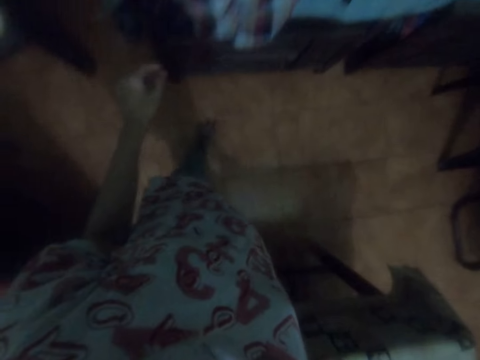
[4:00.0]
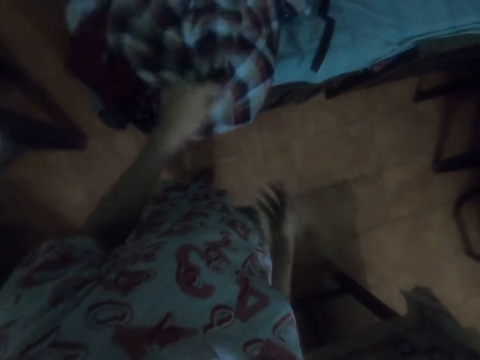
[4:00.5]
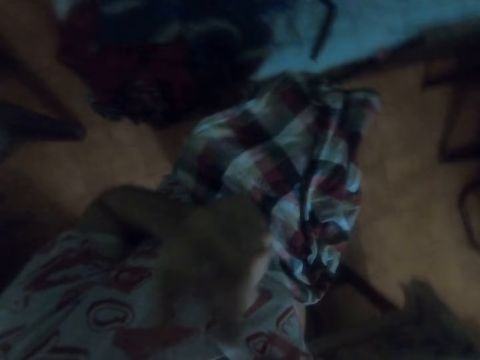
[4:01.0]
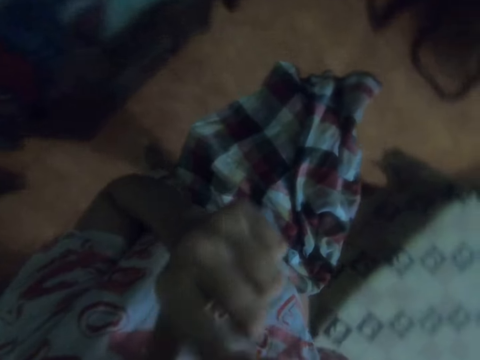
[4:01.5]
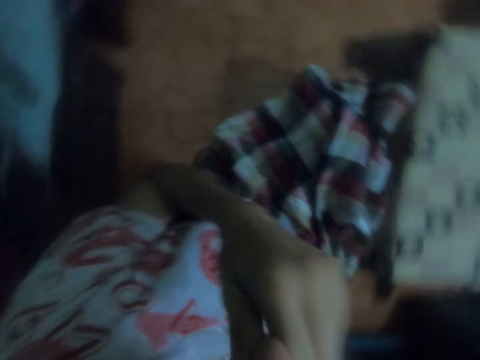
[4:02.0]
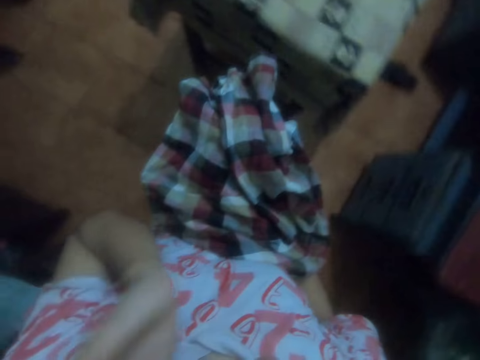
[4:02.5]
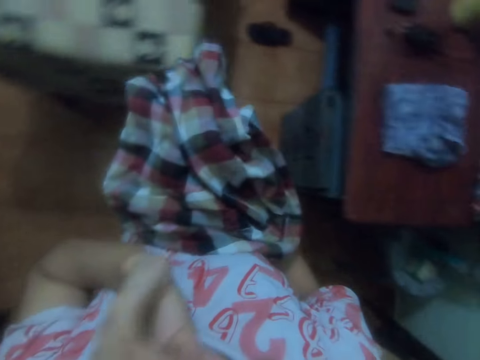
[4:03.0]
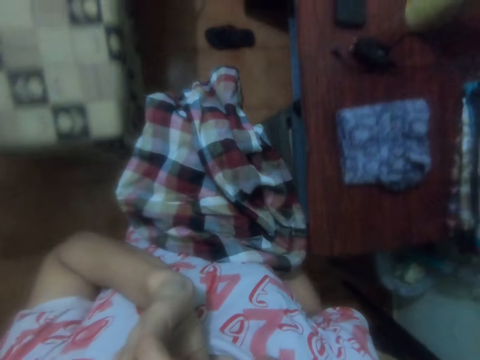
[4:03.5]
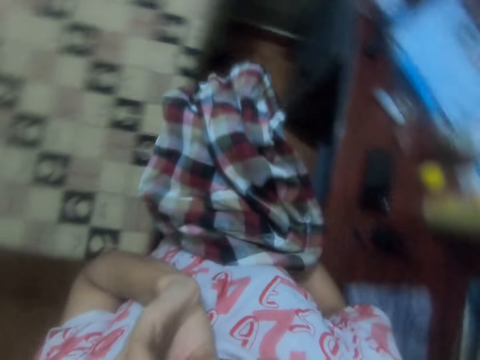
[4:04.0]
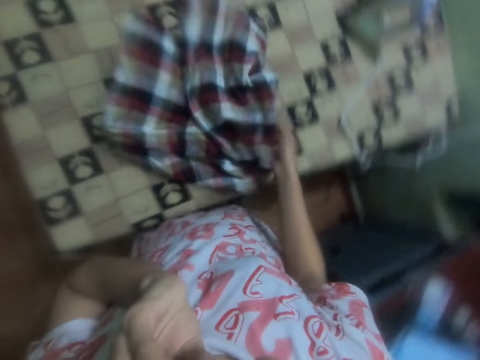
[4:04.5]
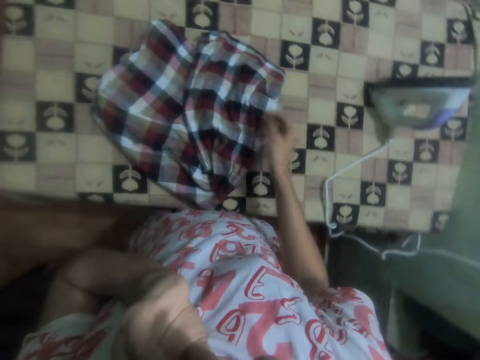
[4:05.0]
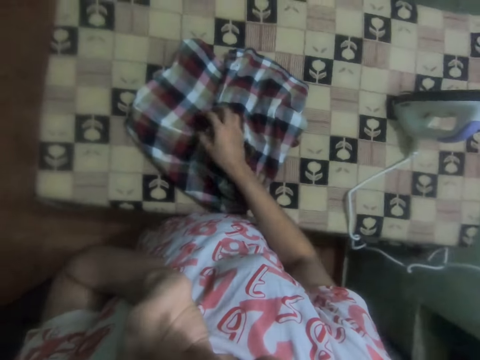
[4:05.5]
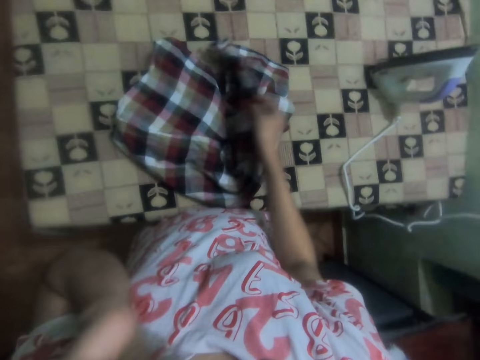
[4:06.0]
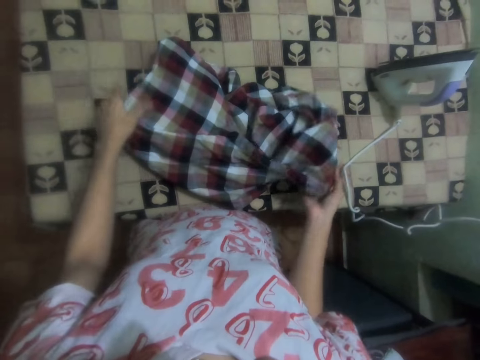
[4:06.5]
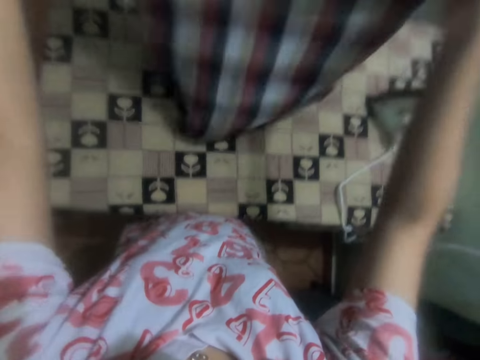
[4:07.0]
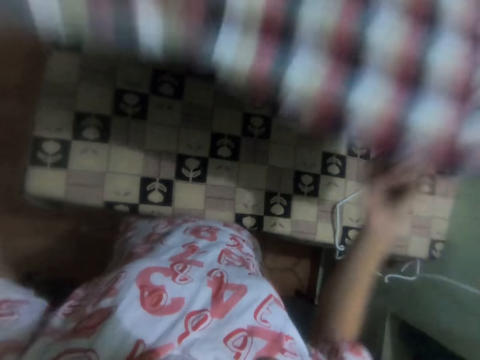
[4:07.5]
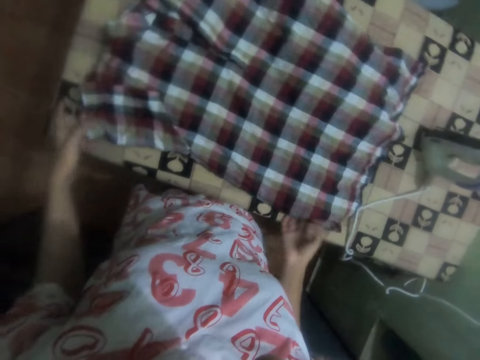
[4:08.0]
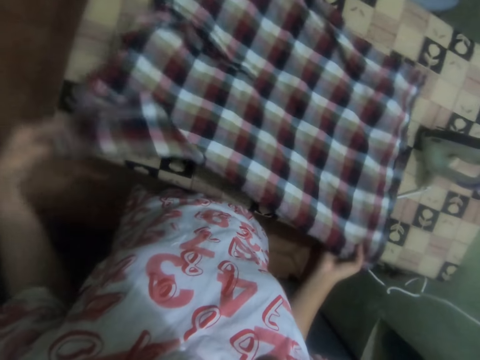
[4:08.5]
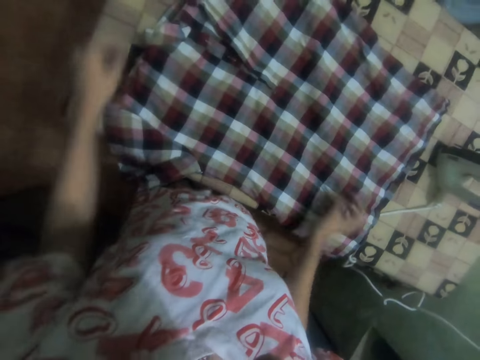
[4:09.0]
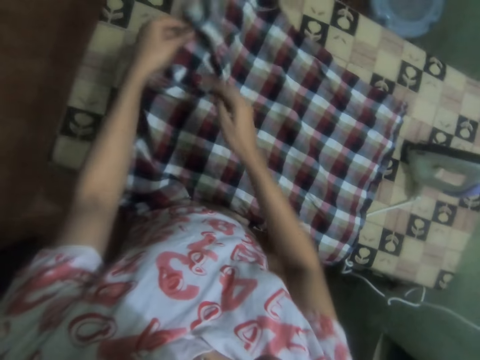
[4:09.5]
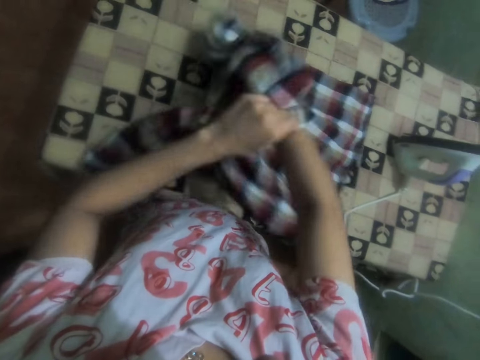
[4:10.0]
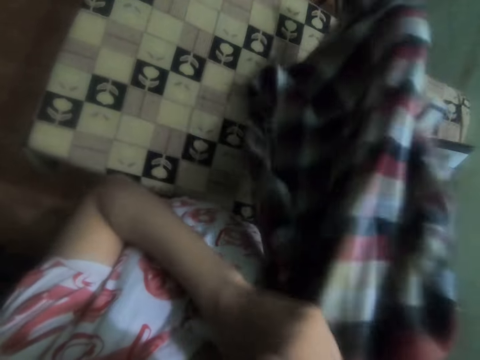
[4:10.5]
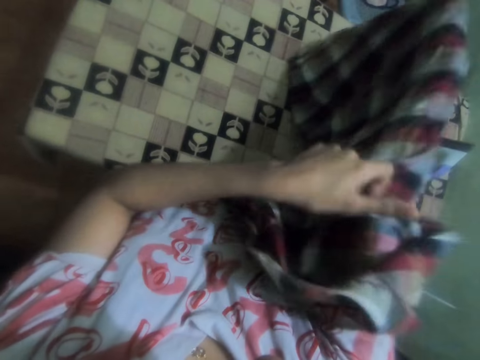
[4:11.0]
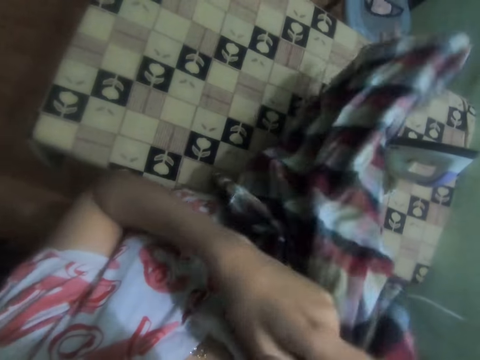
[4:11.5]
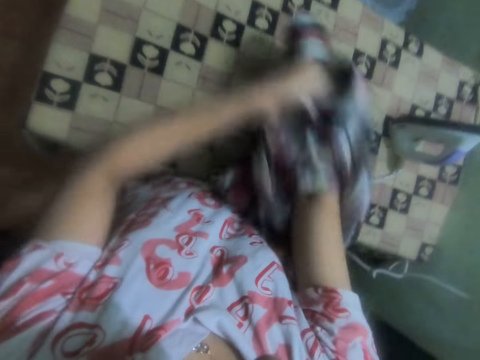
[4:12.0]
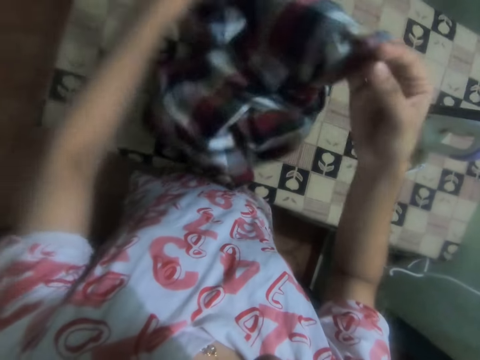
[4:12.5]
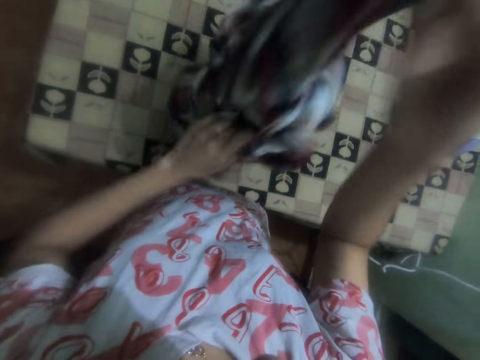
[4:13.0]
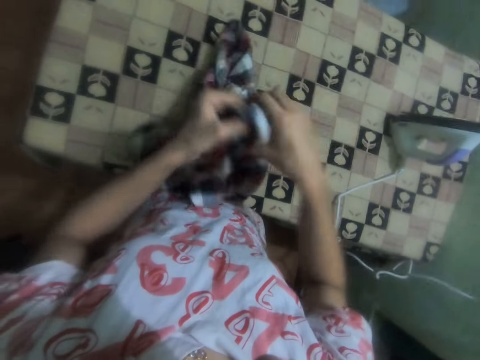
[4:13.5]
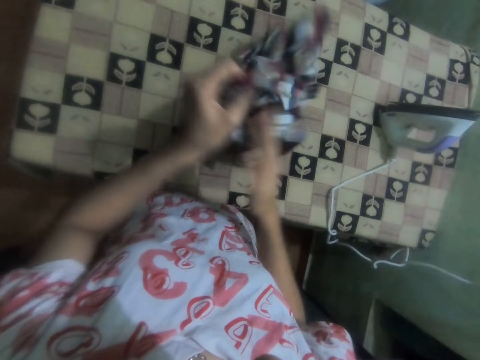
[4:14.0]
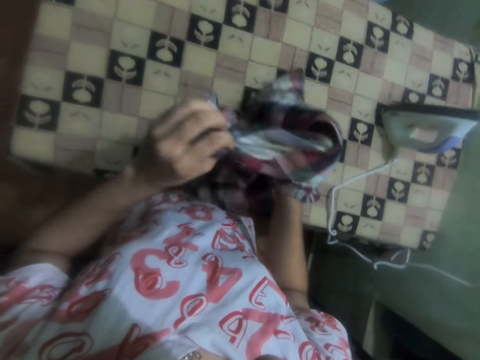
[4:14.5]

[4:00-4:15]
The camera wearer picks up a shirt or clothes on the bed. They hold the clothes with the right hand. They touch the face with the left hand. They walk around the house. They scratch the face. They put the shirt on the ironing board. They pick up the shirt on the ironing board. They stretch the clothes. They hold the clothes with both hands. They straighten the clothes. They put the shirt on the ironing board. They straighten the shirt. They hold the clothes. They raise the clothes from the table. They turn the clothes inside out.

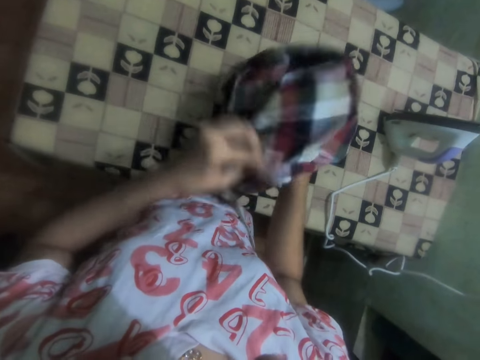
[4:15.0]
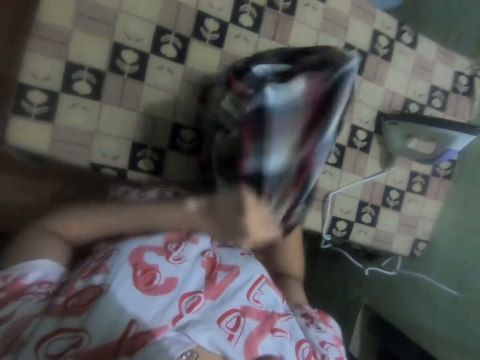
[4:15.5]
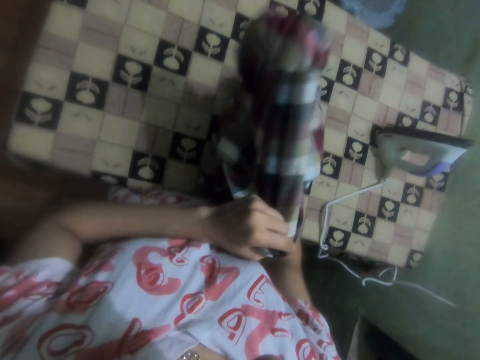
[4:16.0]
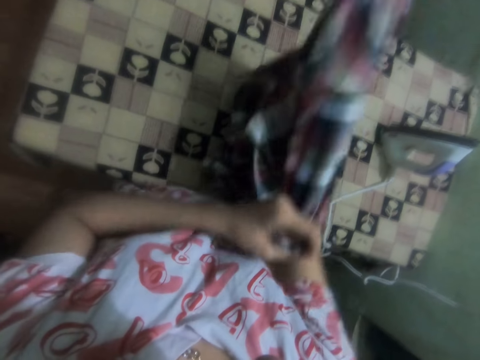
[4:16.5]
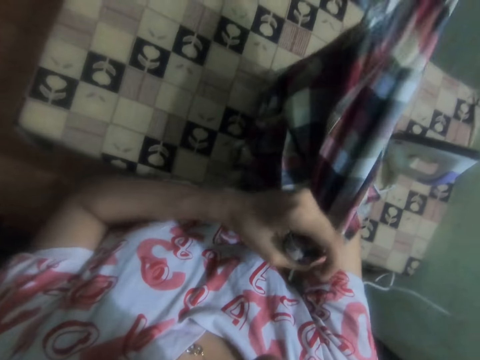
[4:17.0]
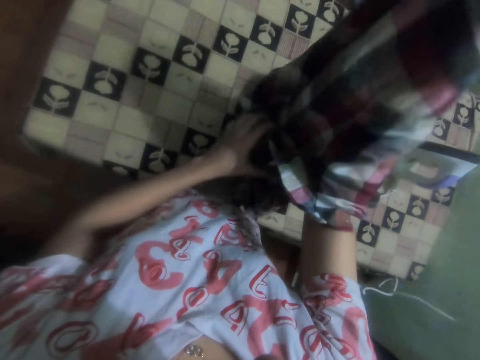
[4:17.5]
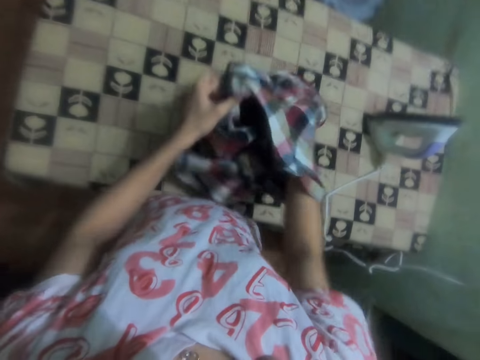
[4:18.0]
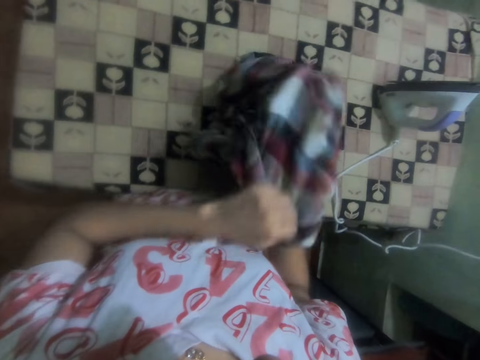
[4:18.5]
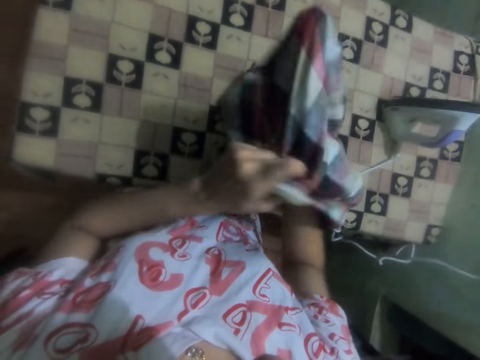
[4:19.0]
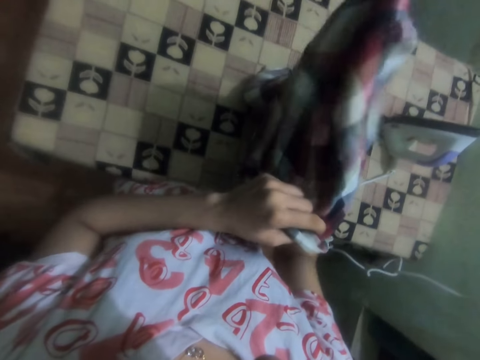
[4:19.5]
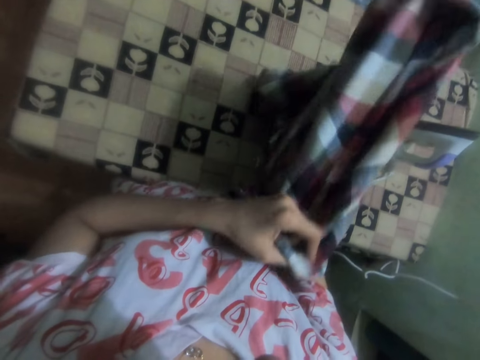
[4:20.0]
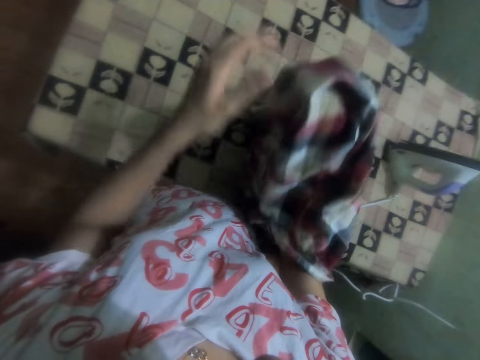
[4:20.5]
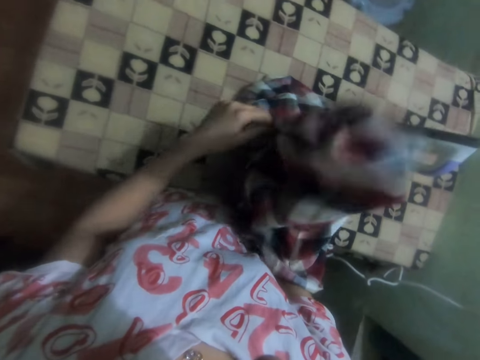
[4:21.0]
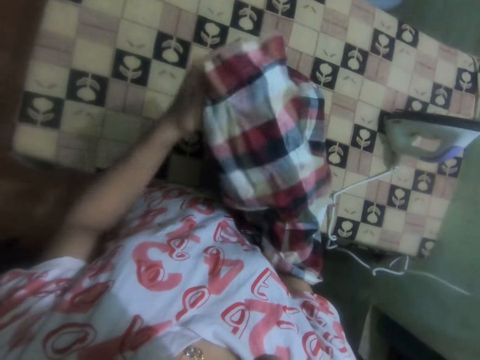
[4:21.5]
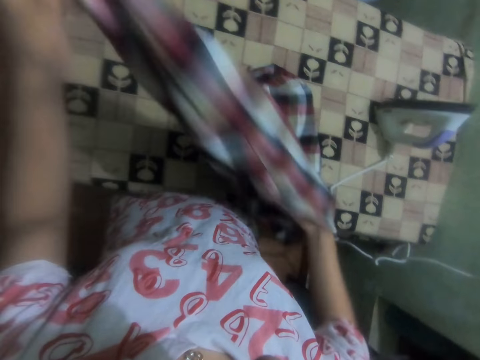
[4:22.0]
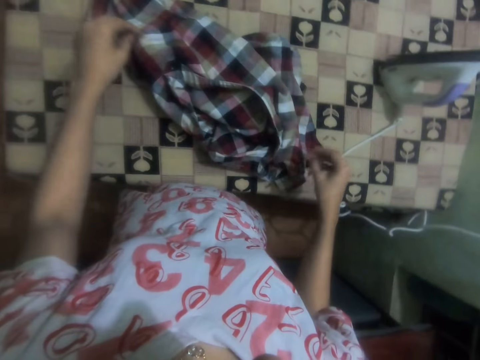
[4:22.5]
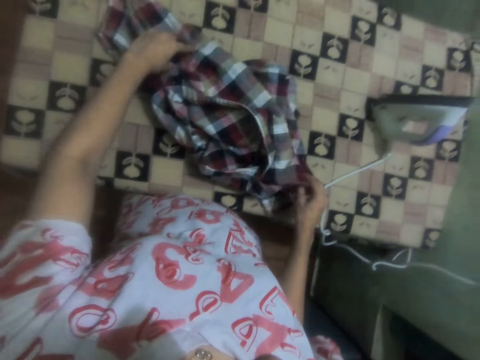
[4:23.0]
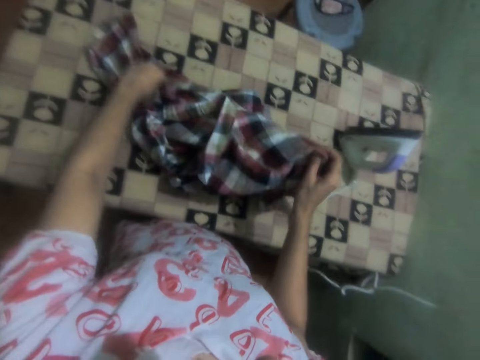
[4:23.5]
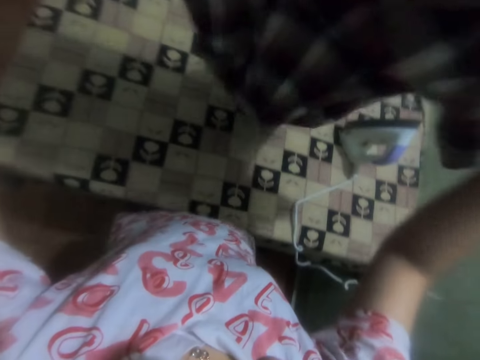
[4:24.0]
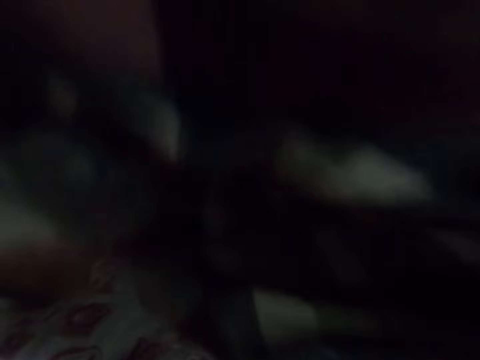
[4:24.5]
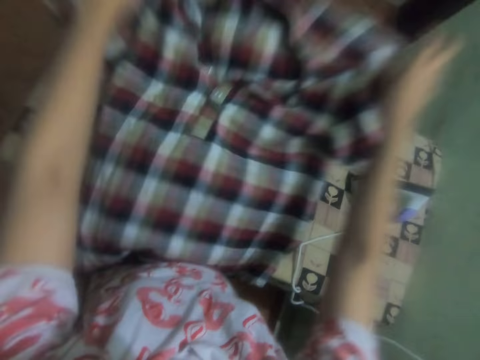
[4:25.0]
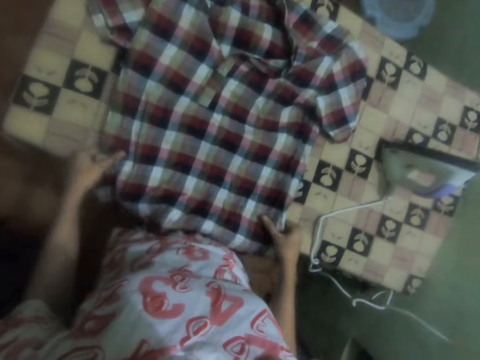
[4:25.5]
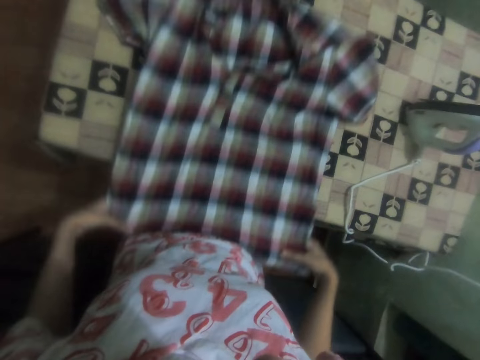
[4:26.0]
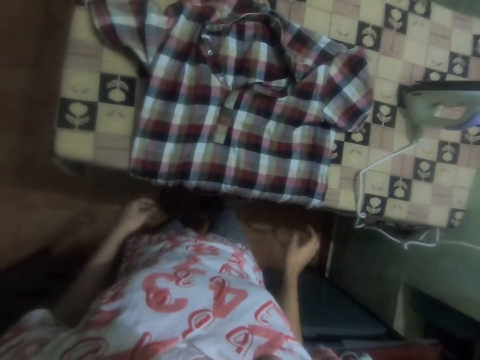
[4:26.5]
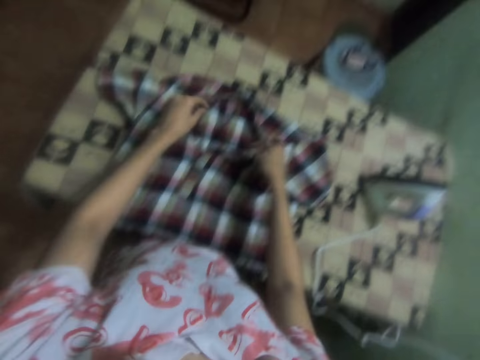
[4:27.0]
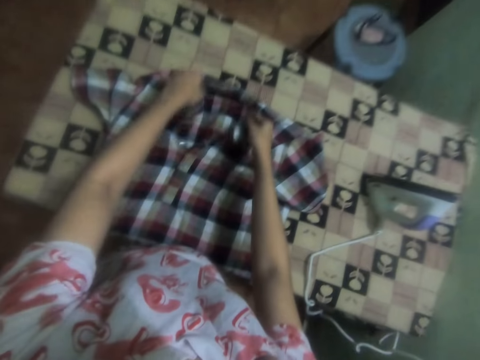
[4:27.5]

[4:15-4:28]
The camera wearer picks up a shirt or clothes on the ironing board. They stretch the clothes. They put the shirt on the ironing board. They straighten the shirt.
